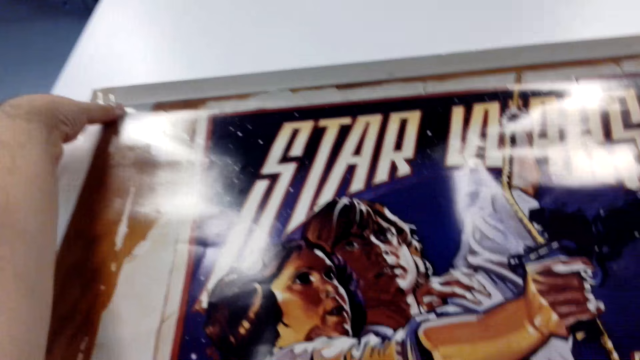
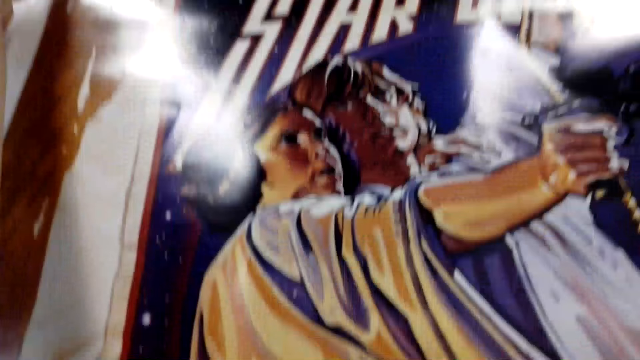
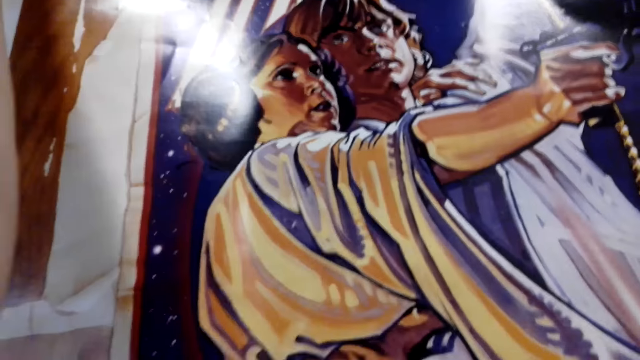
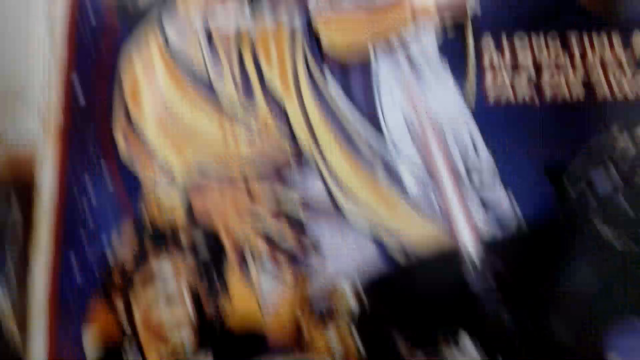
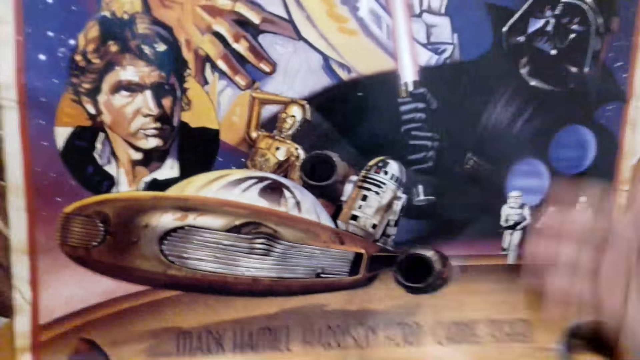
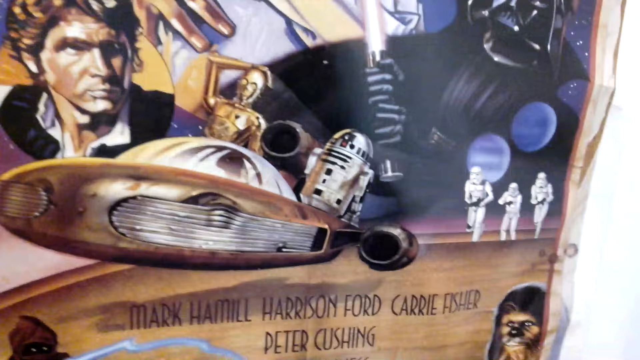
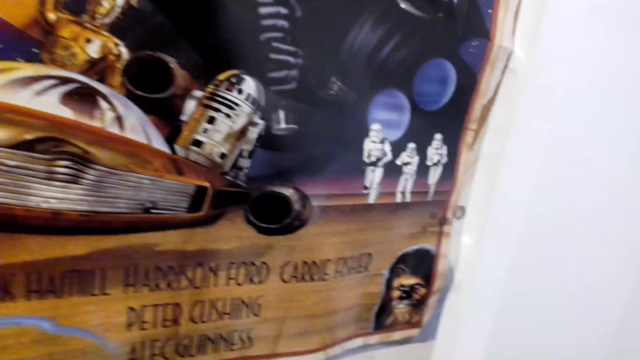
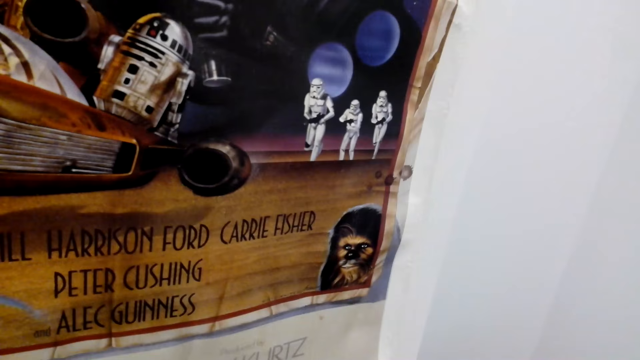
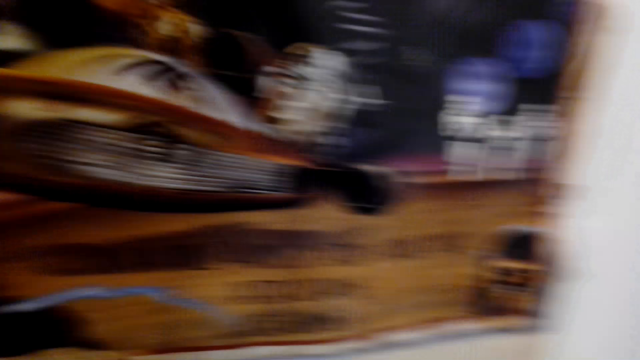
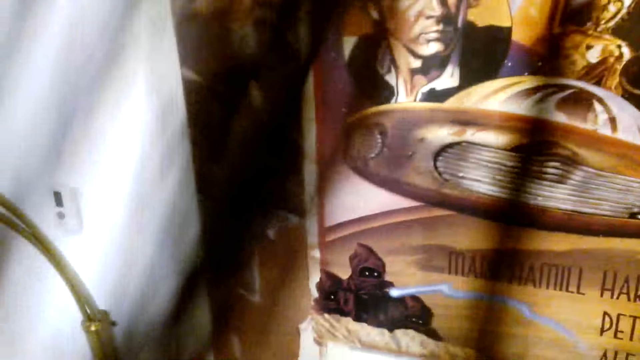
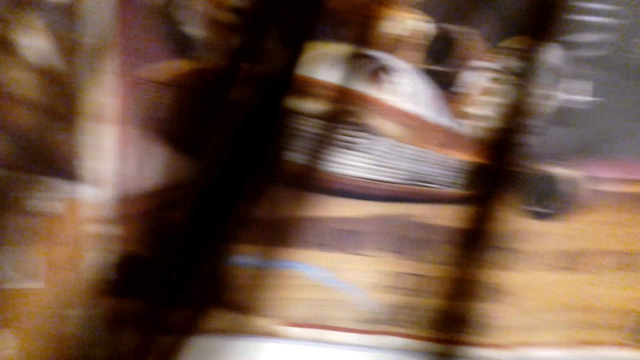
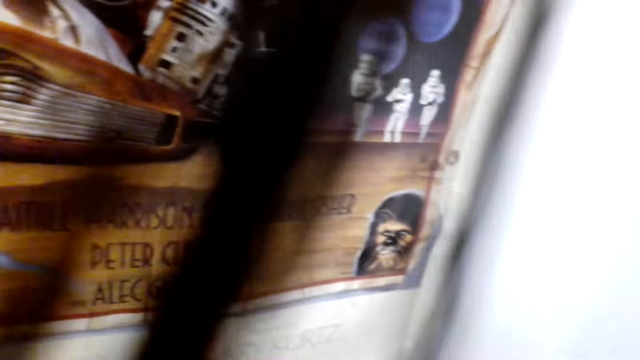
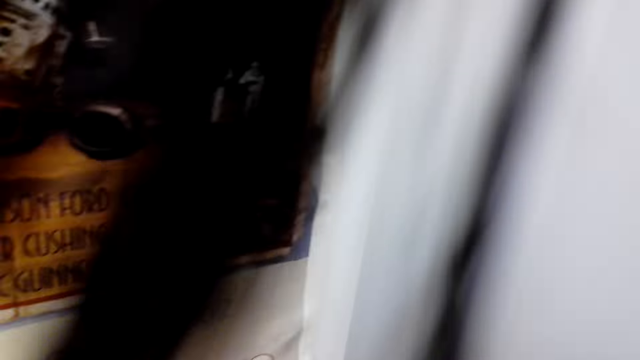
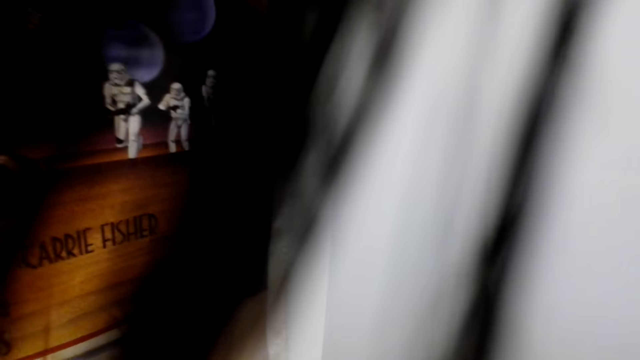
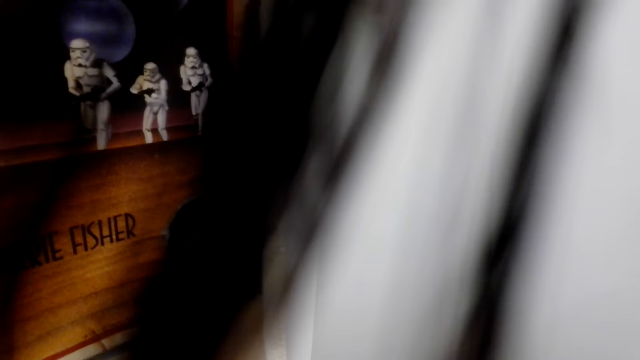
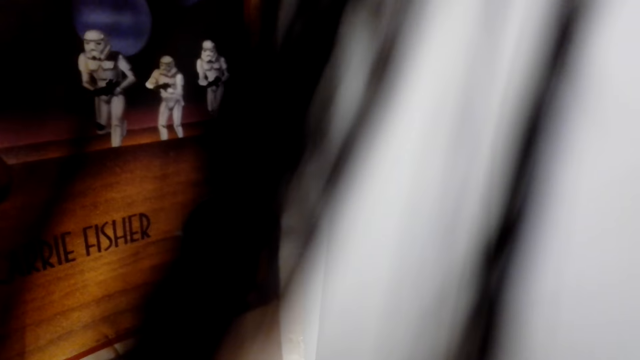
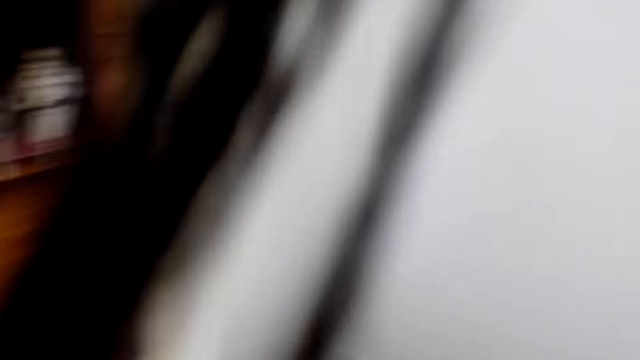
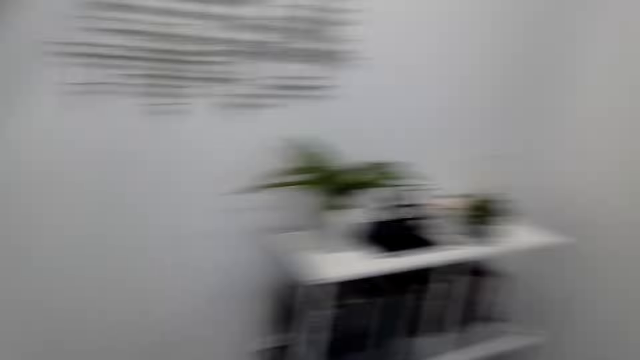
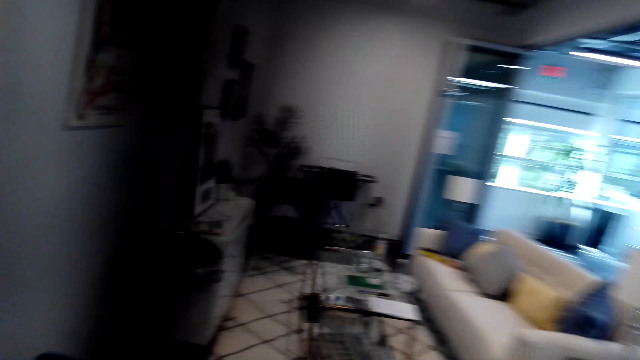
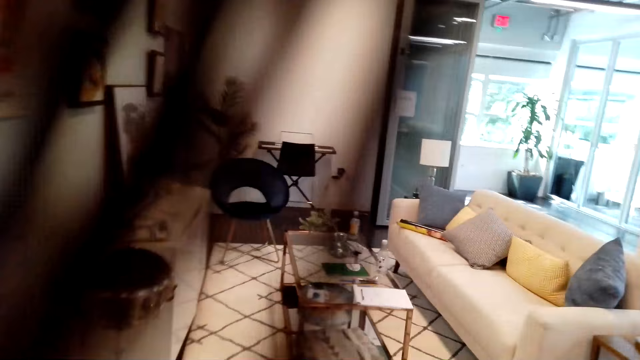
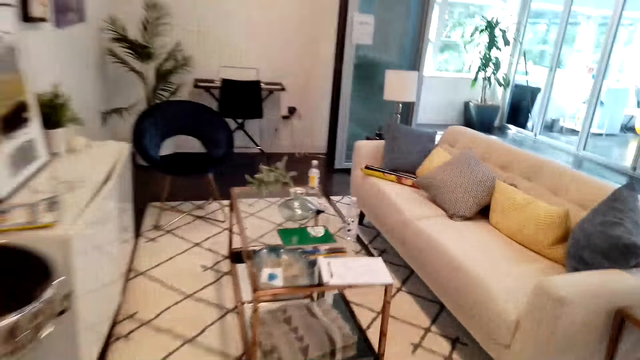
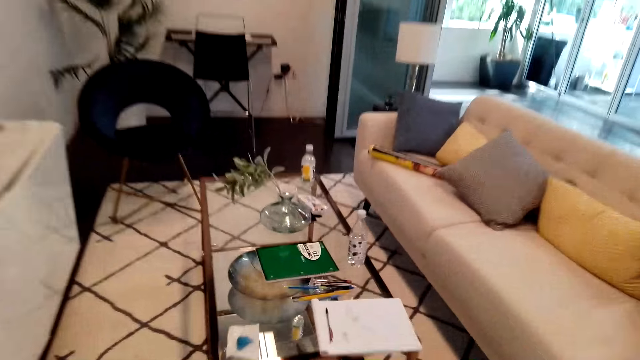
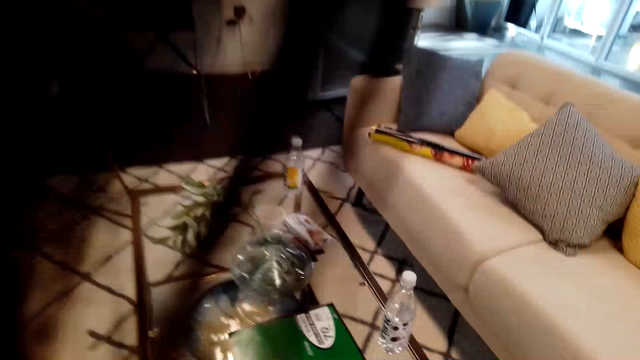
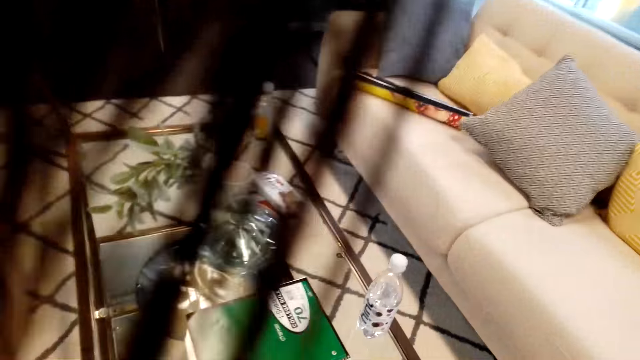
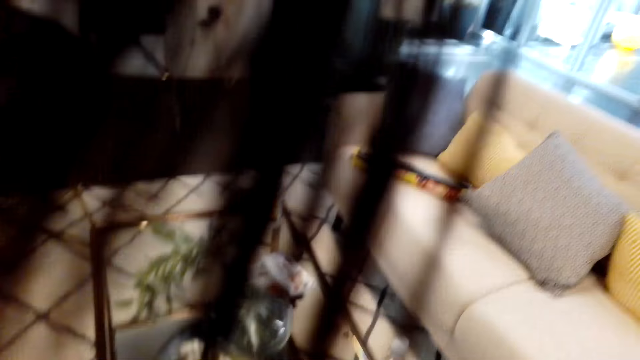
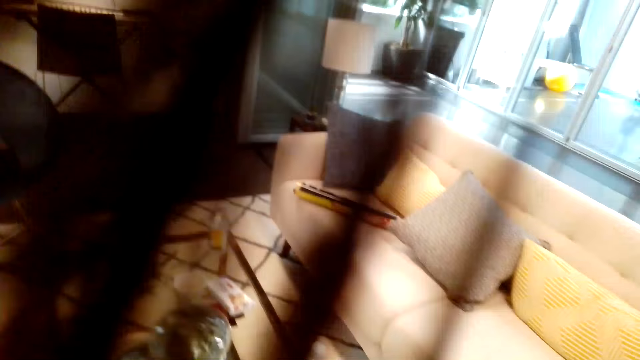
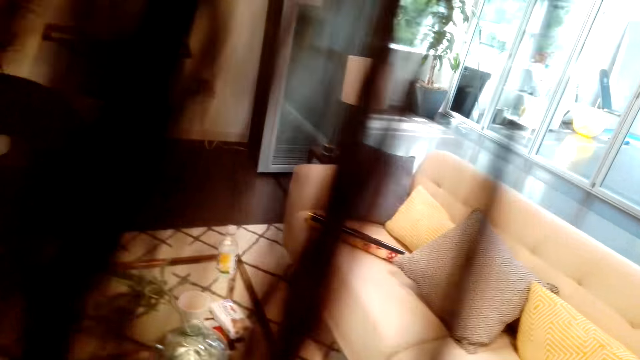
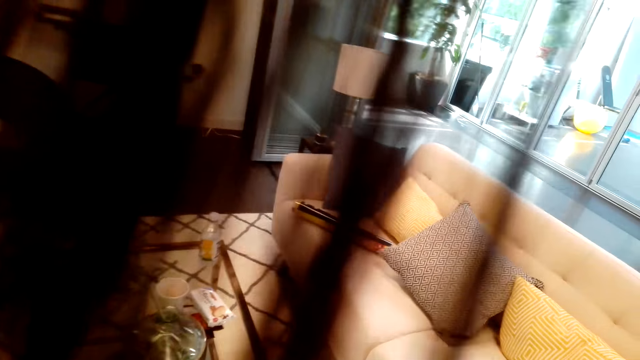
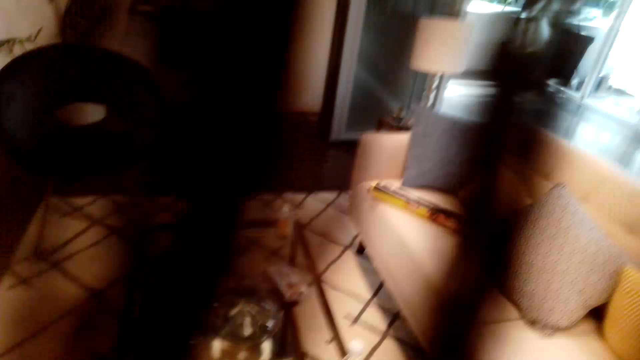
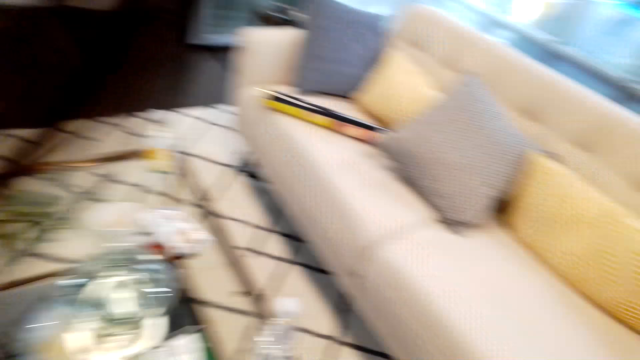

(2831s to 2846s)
The camera wearer looks at the photo. They look around. They walk in the living room.

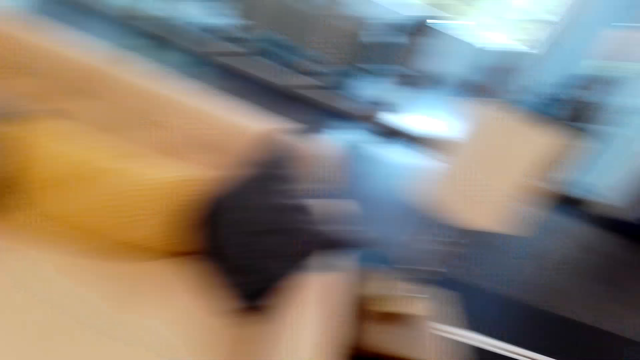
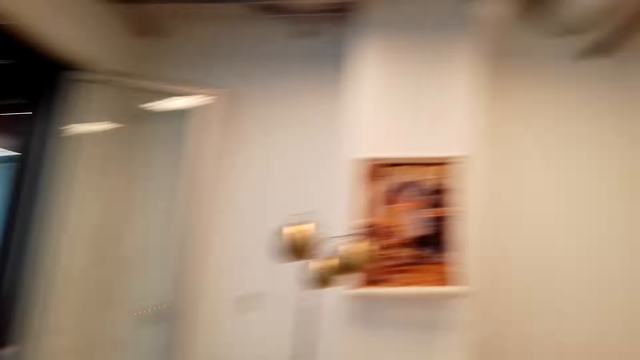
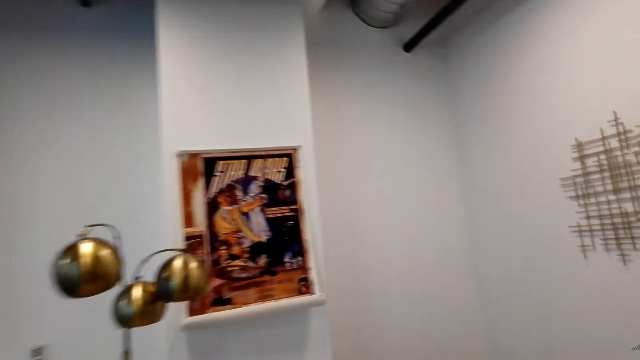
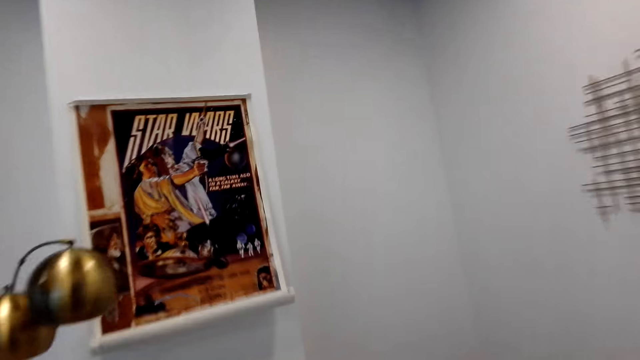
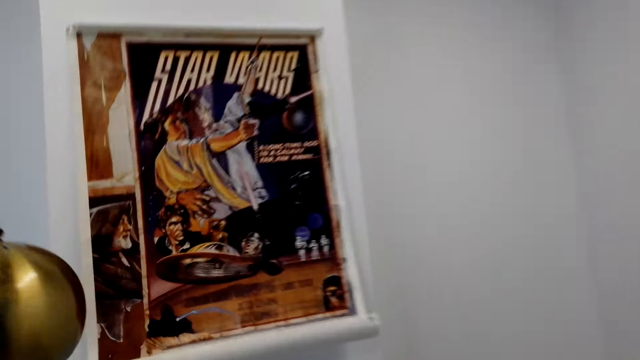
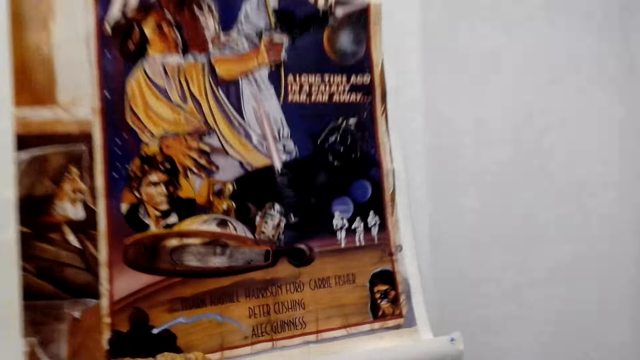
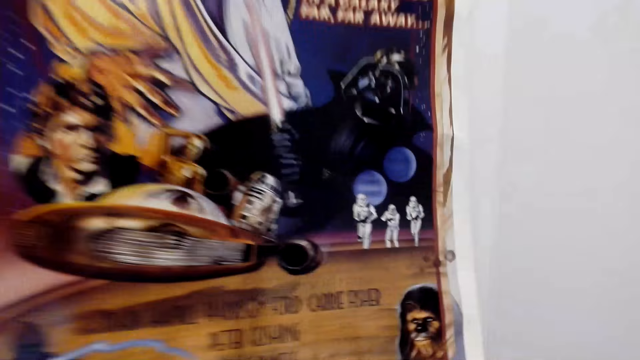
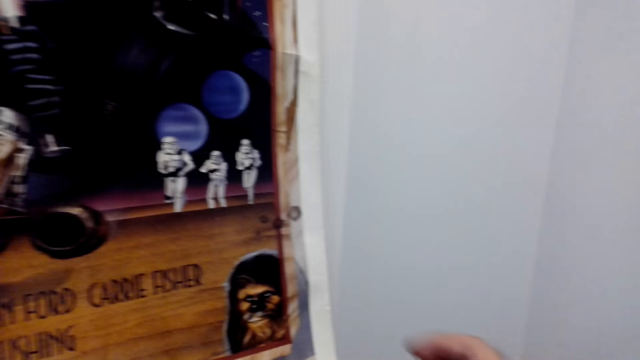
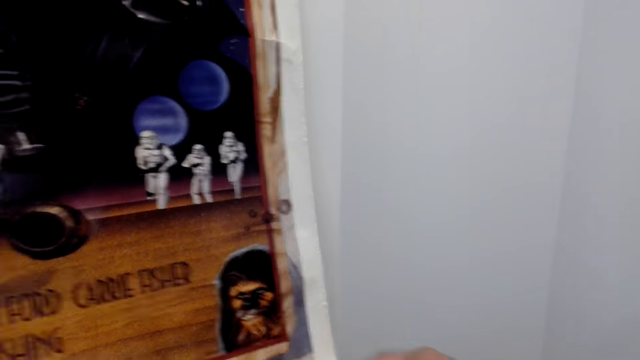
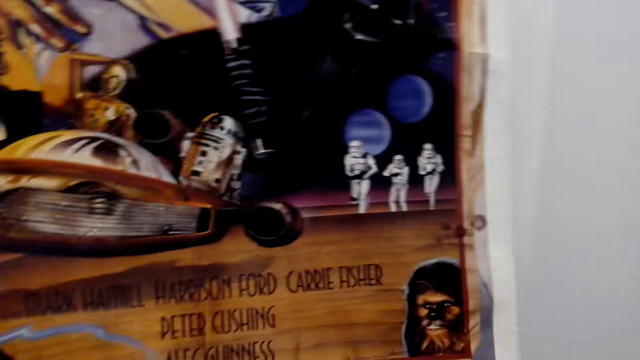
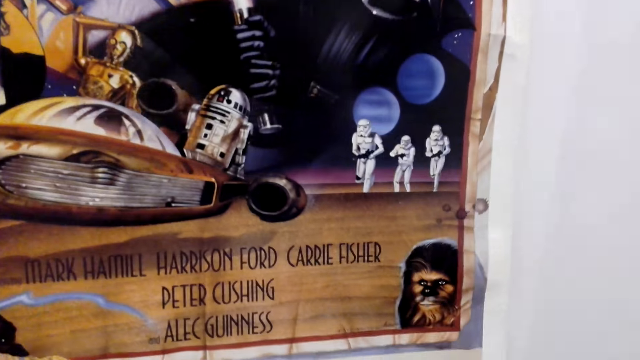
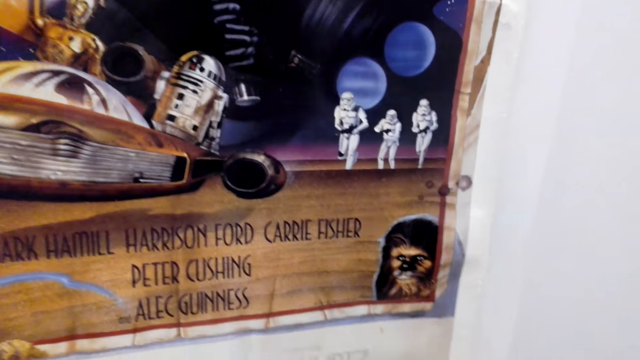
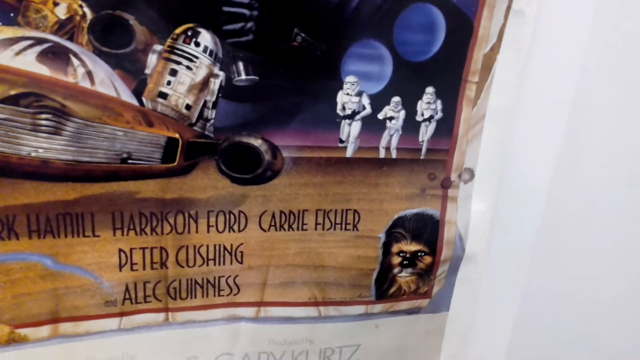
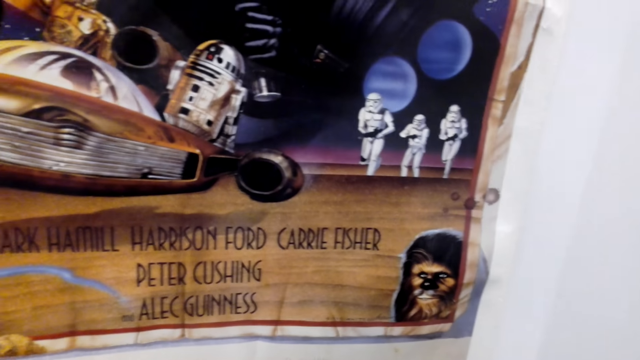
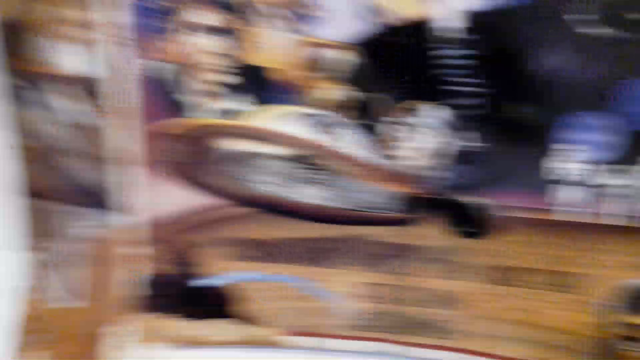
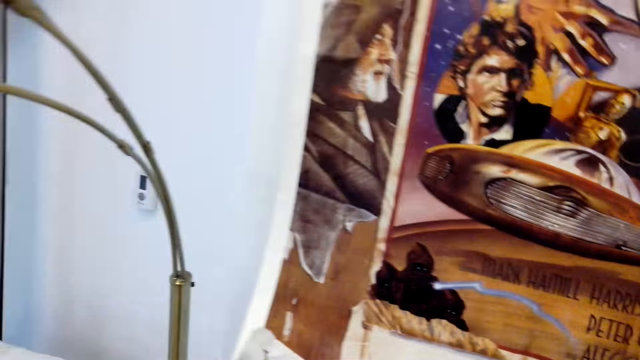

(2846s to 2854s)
The camera wearer looks at the drawing frame.
